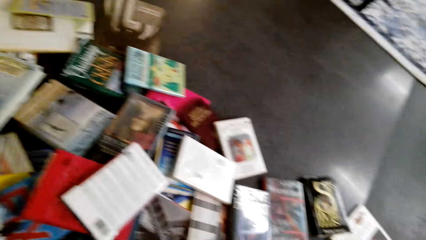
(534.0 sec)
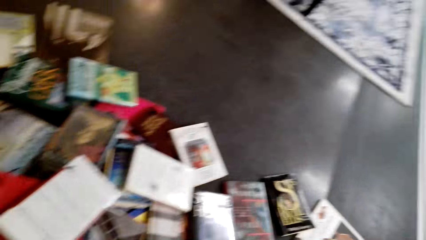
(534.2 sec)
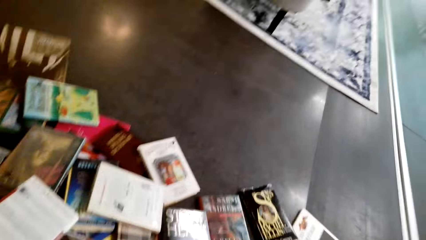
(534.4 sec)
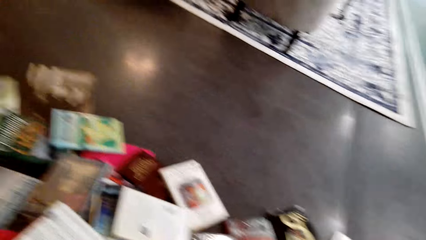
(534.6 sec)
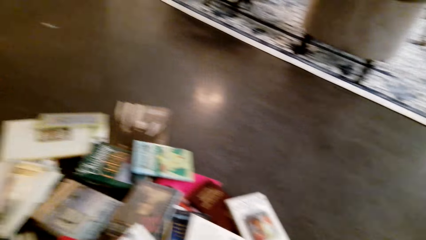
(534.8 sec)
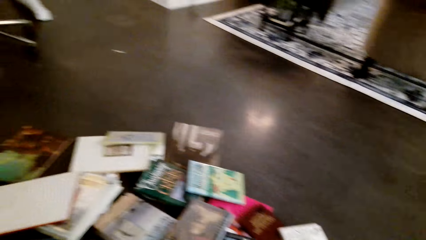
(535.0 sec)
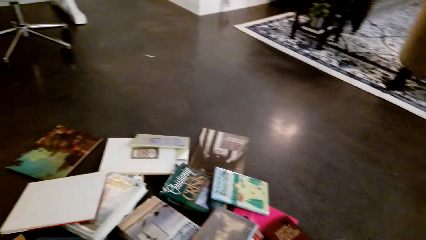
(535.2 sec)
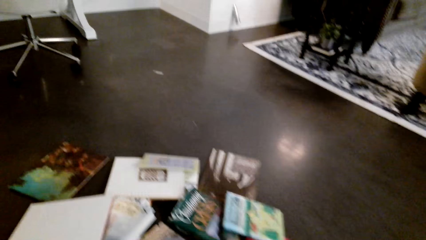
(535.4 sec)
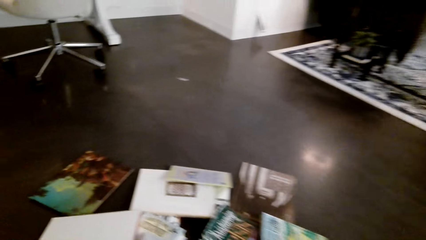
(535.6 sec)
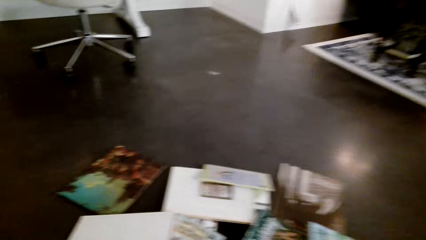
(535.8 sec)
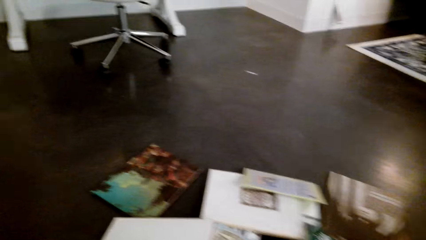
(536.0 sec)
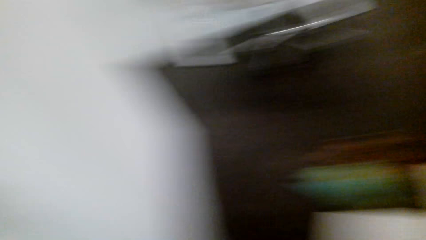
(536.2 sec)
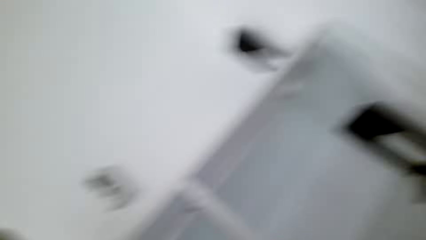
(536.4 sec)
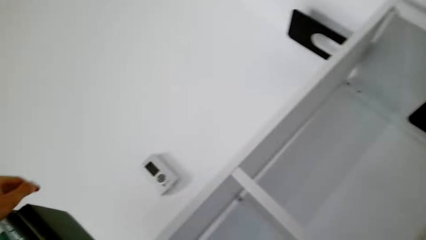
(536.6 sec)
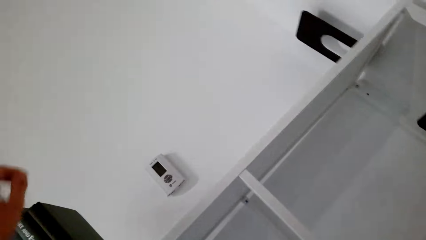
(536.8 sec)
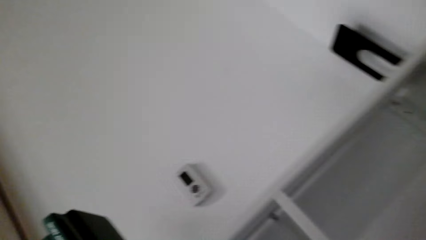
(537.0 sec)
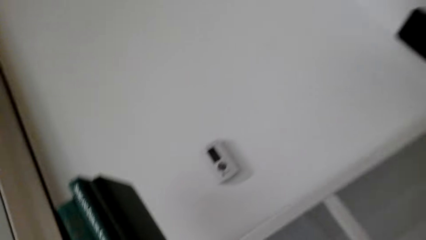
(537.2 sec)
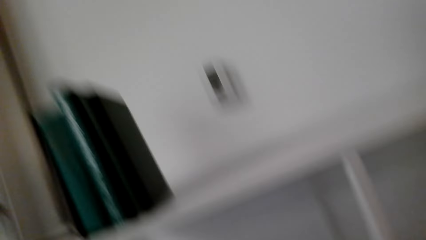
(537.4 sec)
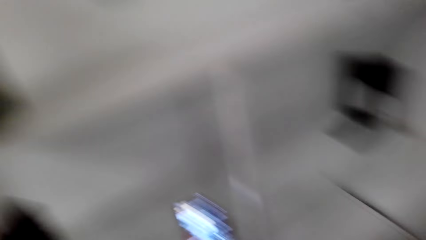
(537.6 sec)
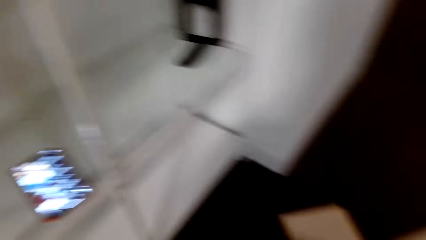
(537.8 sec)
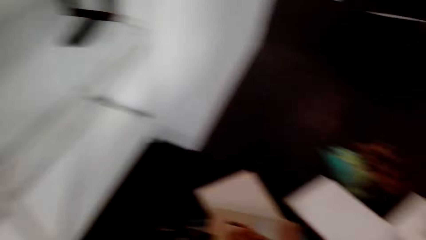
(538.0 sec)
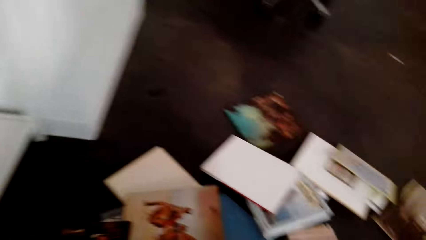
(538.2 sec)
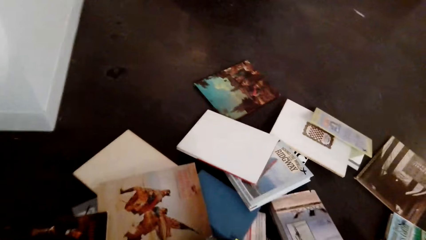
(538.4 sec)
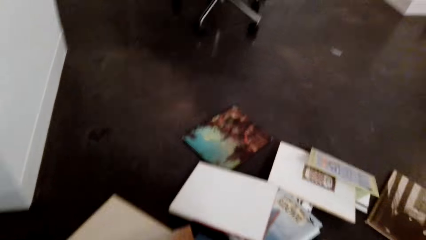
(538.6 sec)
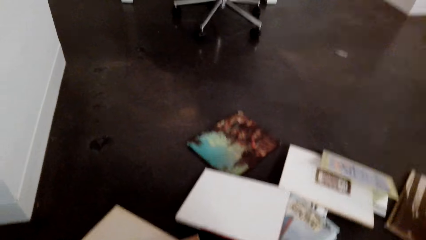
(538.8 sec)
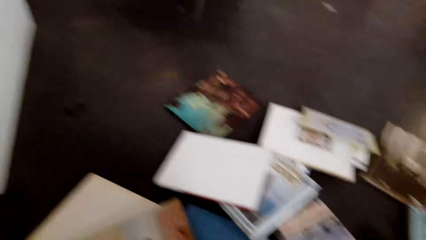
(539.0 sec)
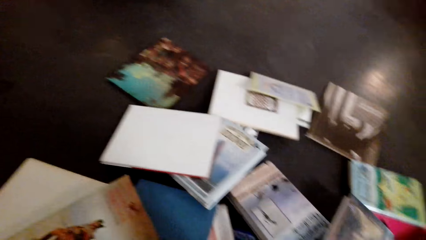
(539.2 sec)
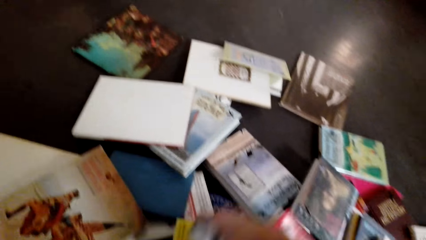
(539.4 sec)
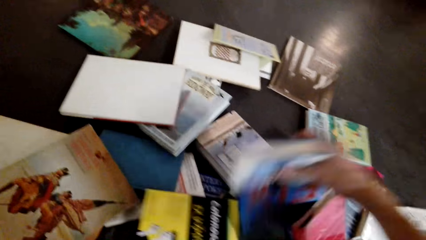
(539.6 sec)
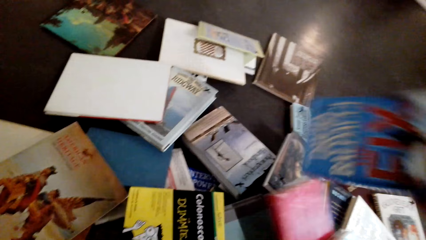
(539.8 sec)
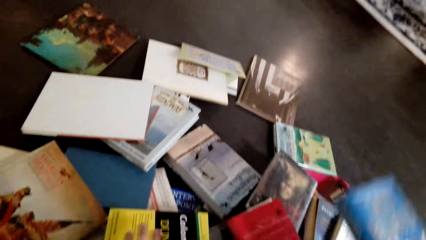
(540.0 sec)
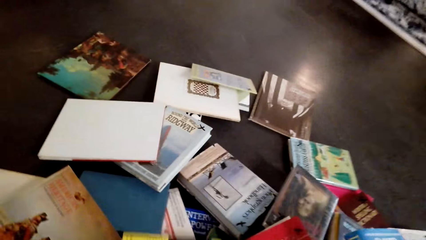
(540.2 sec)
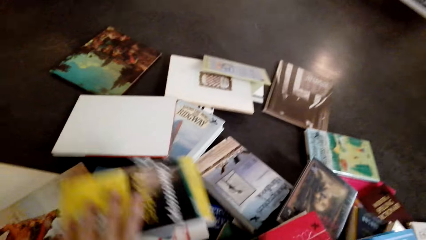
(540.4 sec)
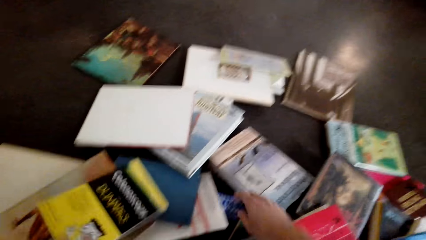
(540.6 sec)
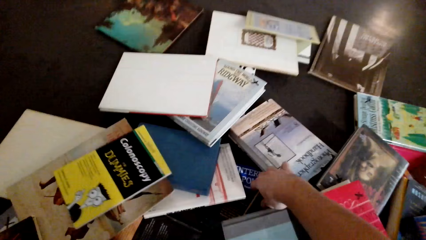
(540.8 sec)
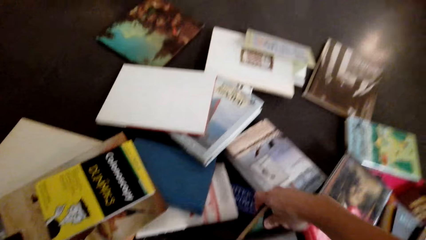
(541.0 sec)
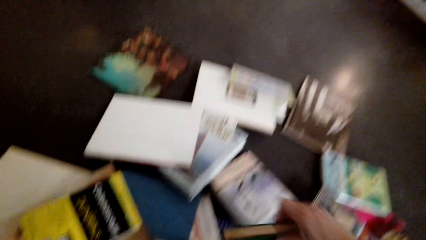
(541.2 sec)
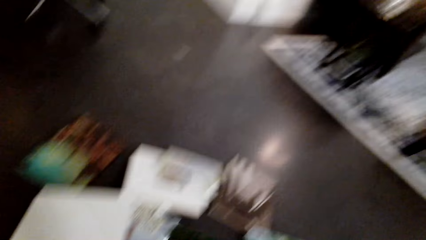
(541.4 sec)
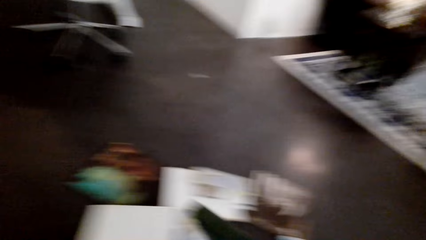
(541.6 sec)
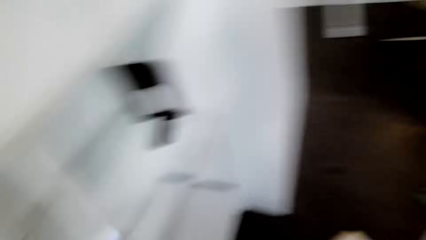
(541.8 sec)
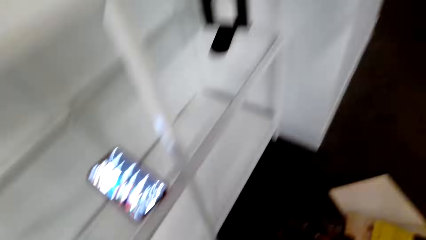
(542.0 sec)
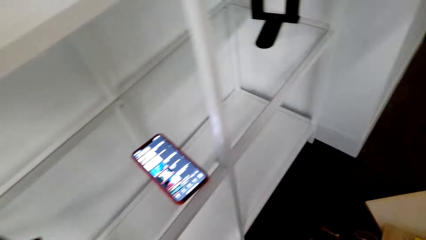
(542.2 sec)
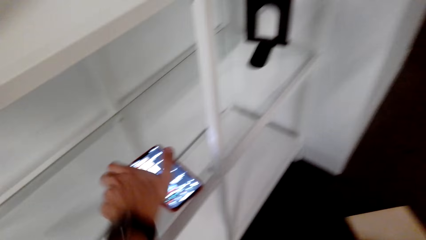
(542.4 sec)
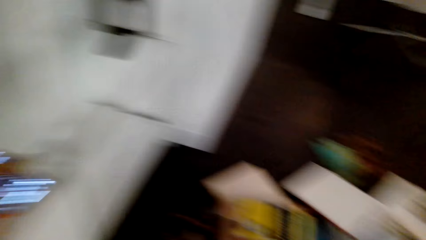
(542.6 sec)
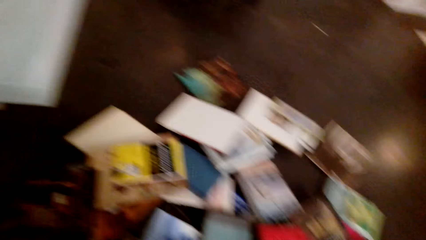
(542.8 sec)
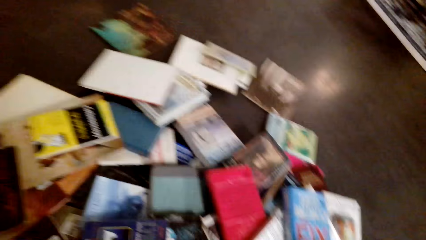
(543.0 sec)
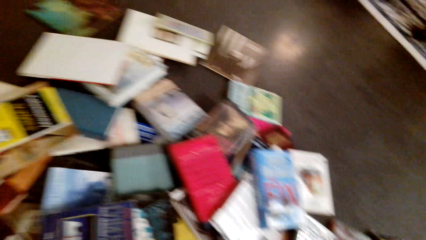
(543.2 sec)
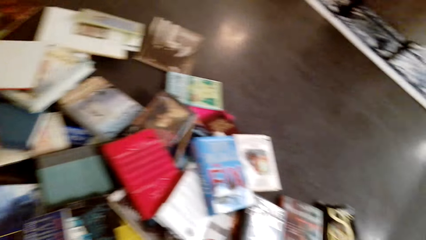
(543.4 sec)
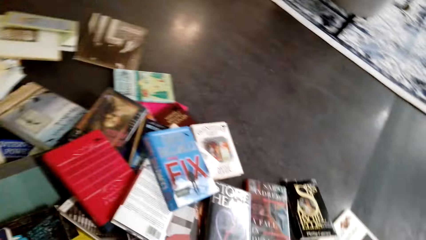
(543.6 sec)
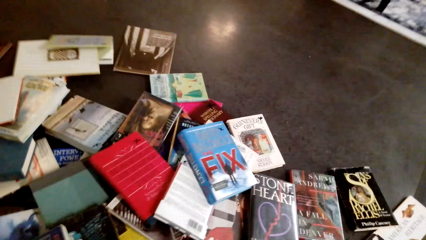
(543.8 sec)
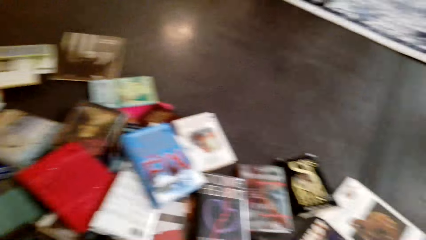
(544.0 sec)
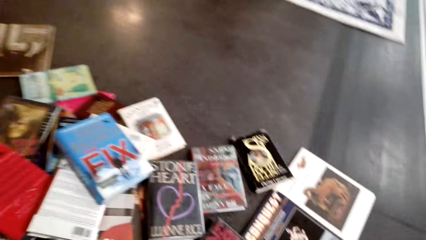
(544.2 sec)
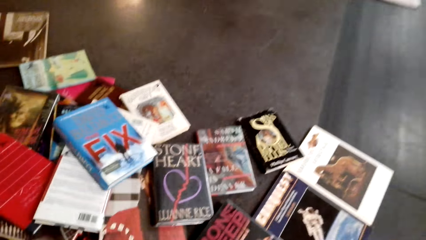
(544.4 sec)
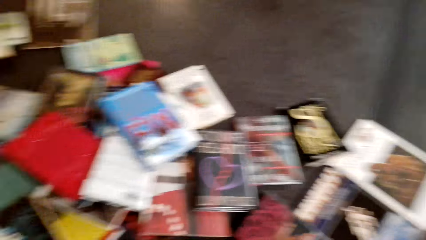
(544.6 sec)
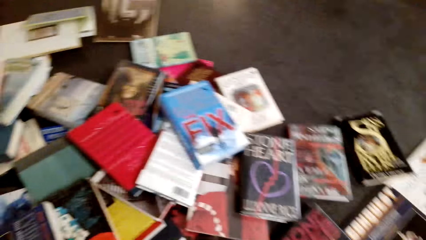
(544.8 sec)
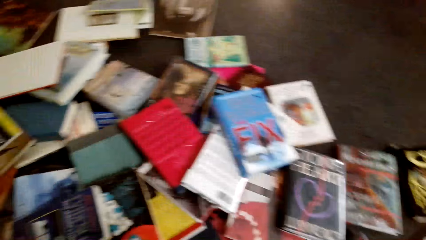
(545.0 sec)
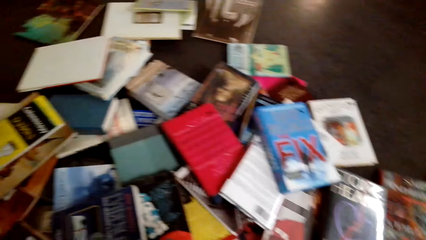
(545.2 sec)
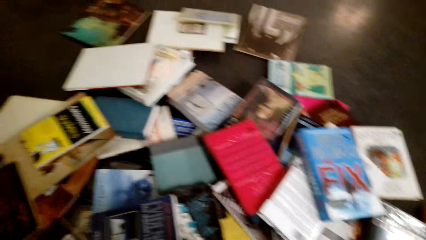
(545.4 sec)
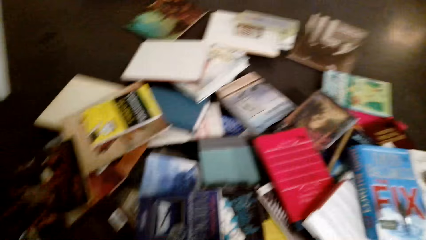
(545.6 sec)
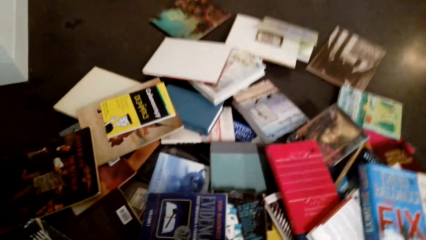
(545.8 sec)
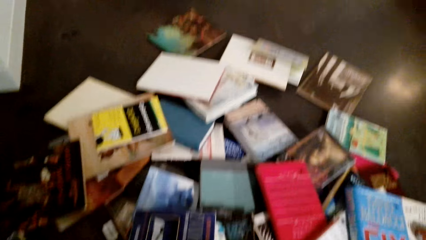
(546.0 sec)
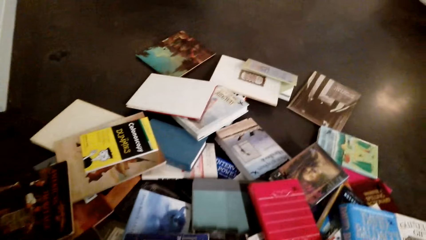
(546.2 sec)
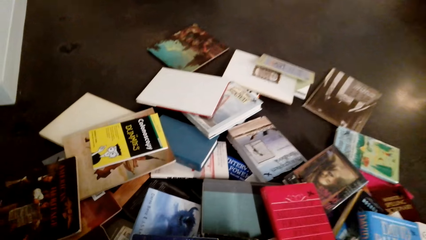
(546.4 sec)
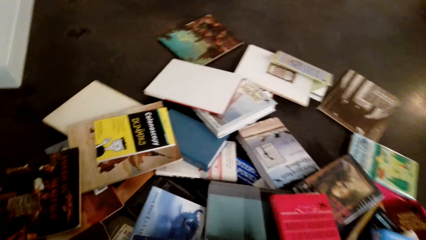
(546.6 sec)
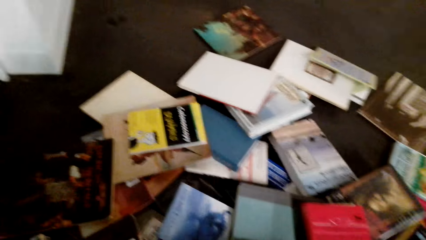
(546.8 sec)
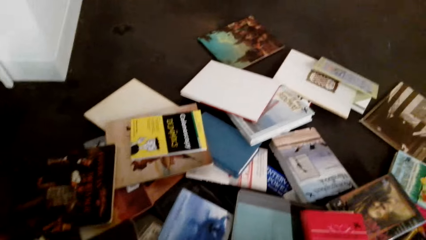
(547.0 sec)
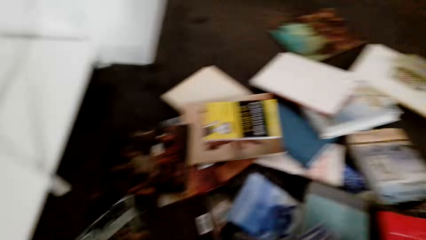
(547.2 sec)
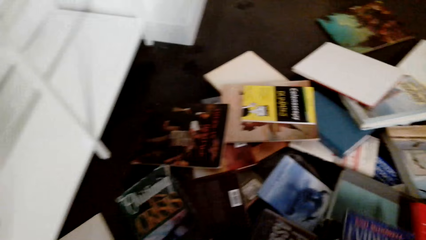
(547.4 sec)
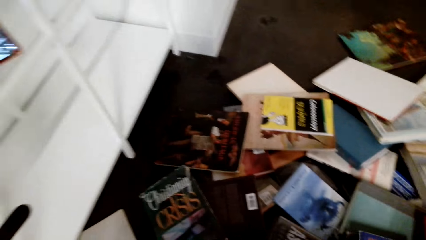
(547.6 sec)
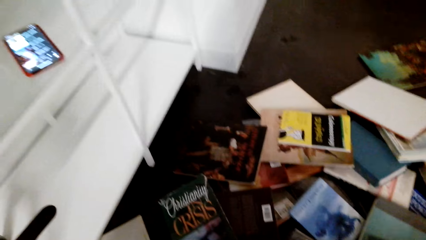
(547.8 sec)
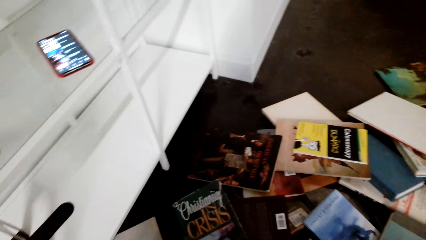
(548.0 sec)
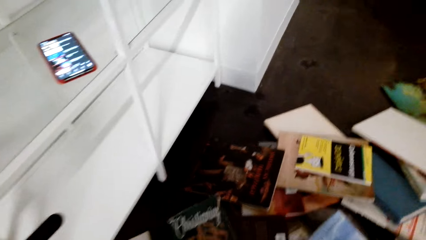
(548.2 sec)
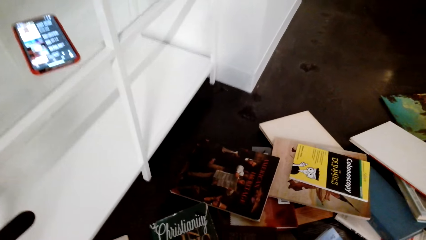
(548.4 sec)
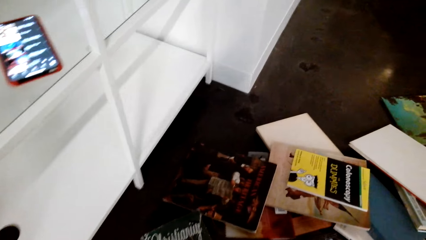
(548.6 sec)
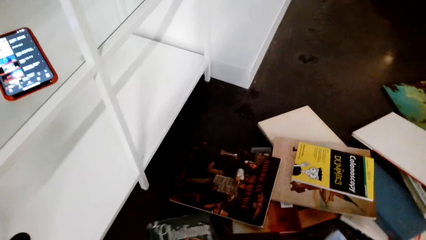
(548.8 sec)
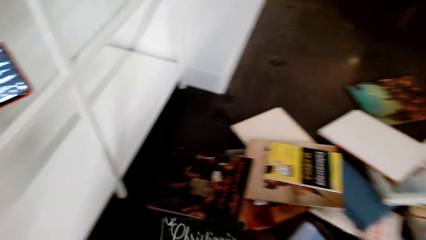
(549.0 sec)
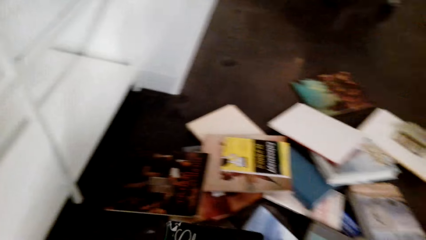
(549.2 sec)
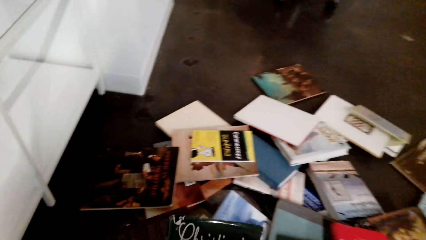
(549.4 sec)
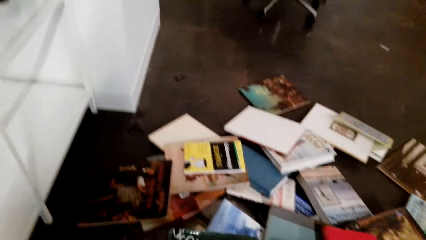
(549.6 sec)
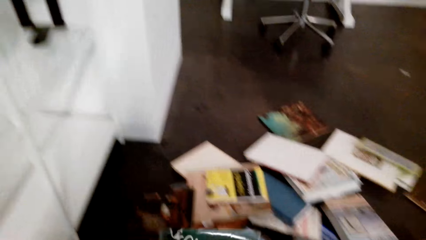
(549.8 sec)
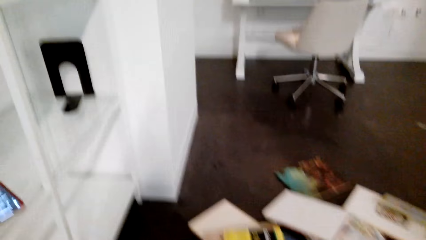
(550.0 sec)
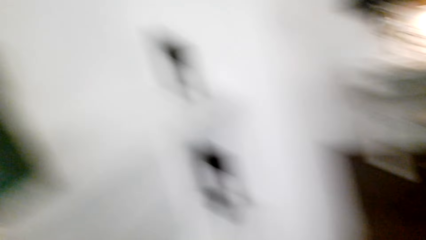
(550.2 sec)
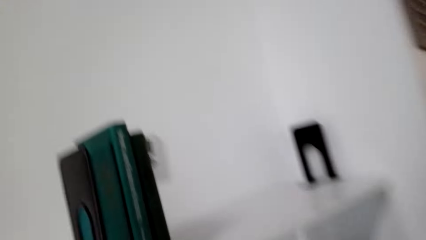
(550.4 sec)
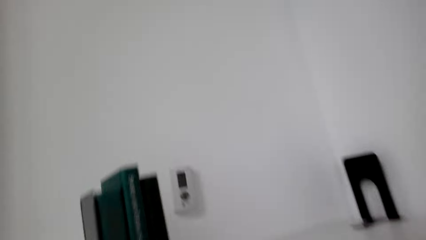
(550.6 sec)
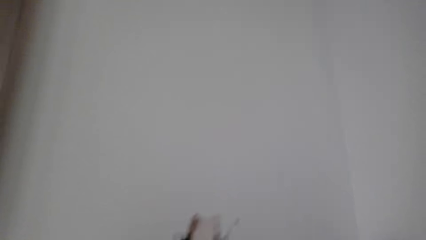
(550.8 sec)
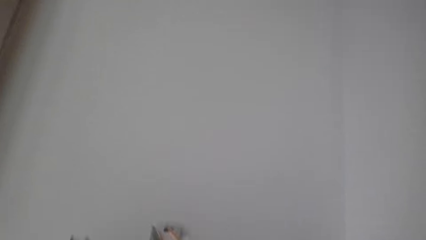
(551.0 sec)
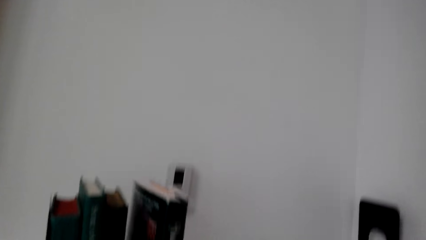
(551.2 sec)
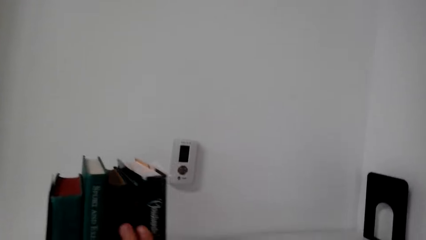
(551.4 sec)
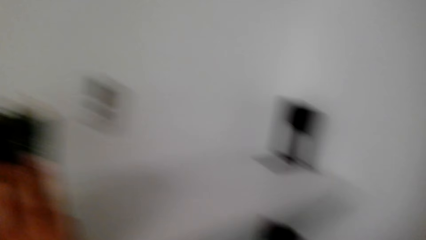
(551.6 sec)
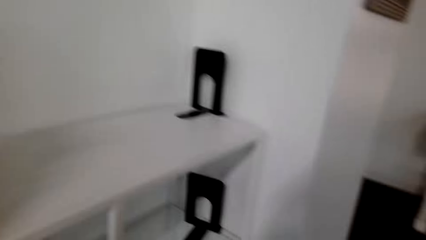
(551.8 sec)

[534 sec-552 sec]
The camera wearer walks in the house. They pick up the book, move the books on the floor, drop the book and pick up the book. They pick up the mobile phone. They look around. They pick up the book, move the book on the floor and drop the book.
